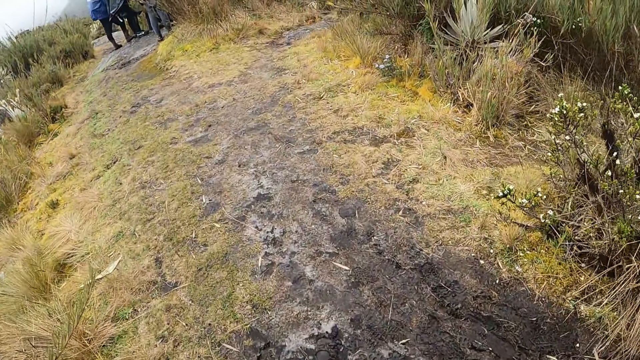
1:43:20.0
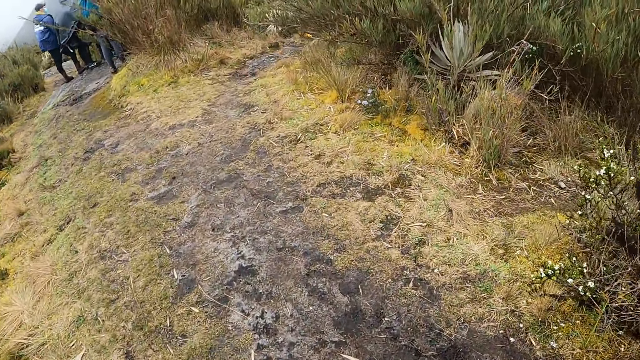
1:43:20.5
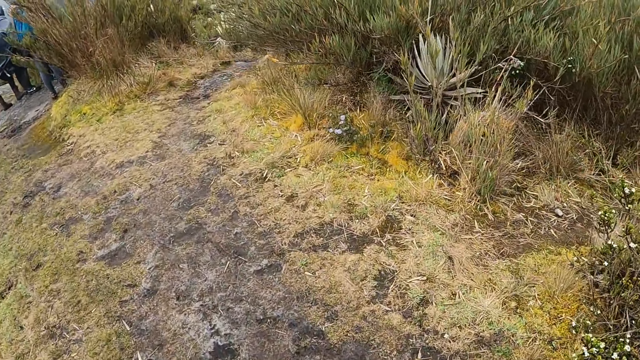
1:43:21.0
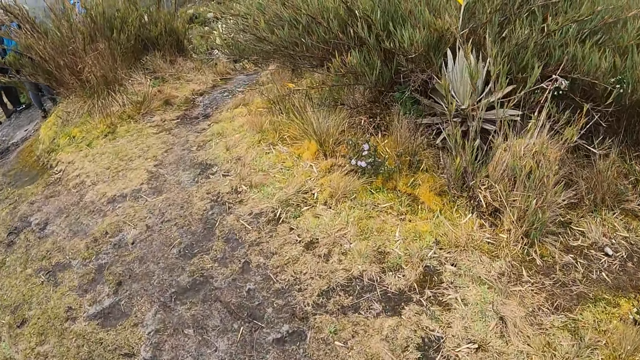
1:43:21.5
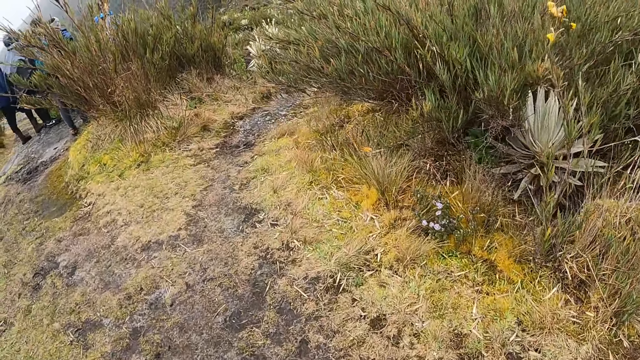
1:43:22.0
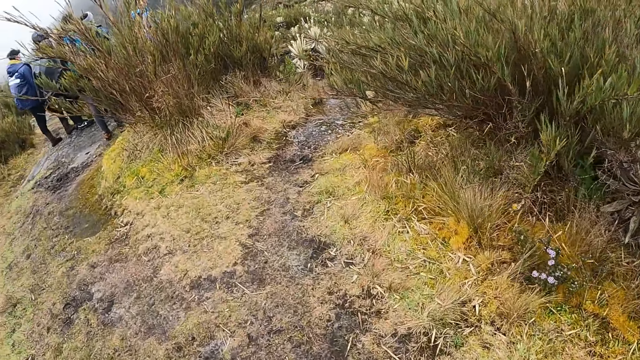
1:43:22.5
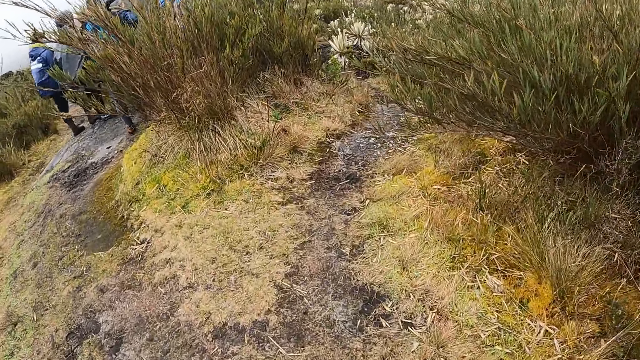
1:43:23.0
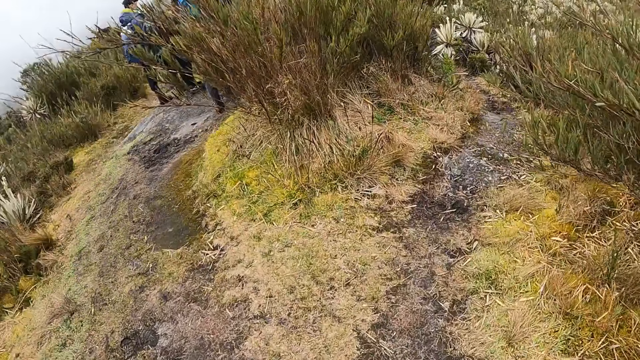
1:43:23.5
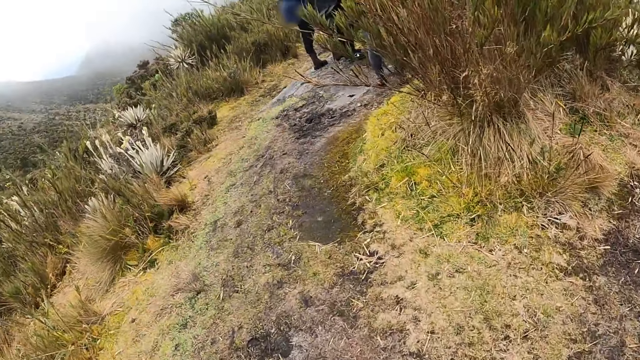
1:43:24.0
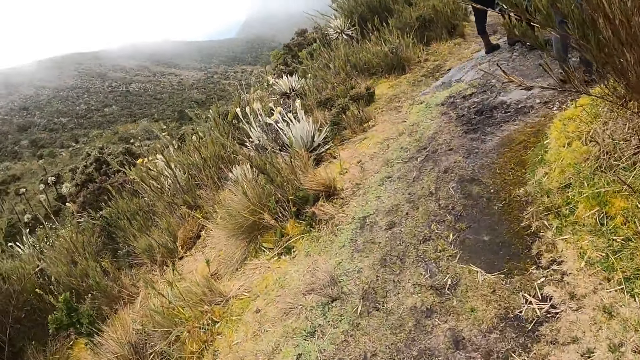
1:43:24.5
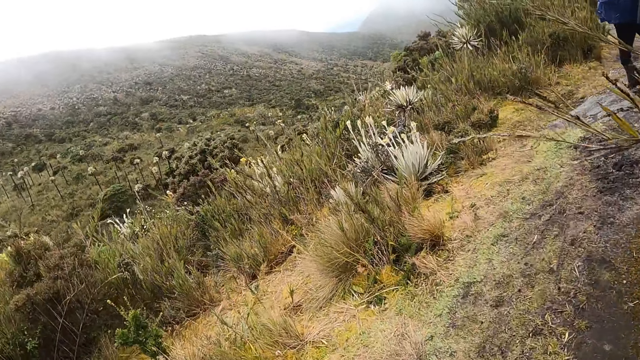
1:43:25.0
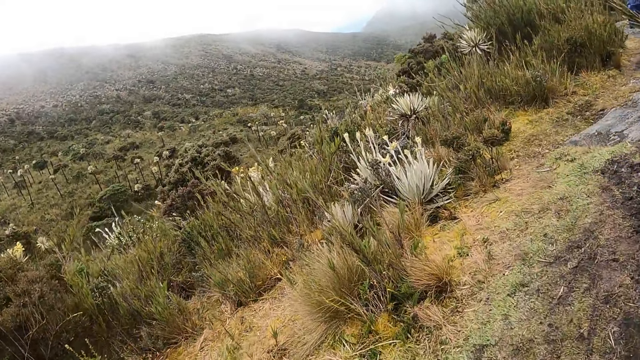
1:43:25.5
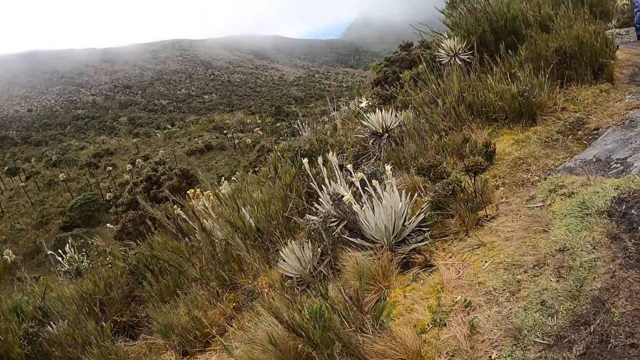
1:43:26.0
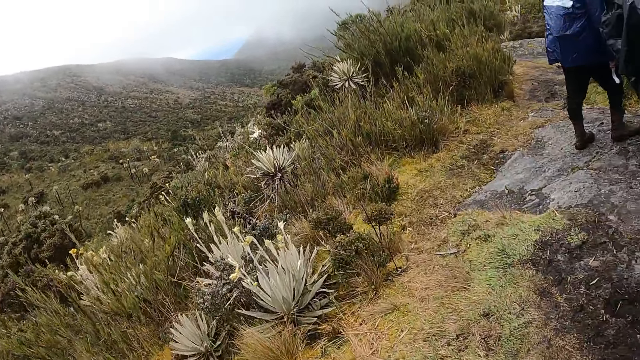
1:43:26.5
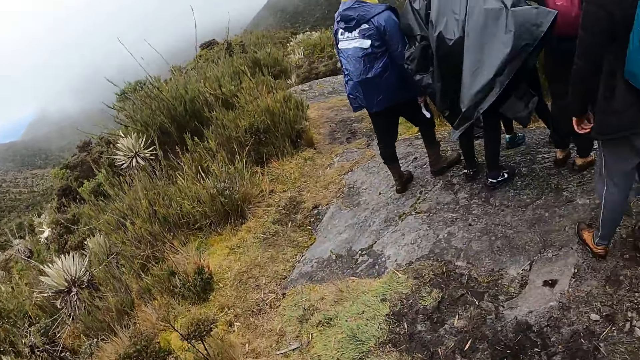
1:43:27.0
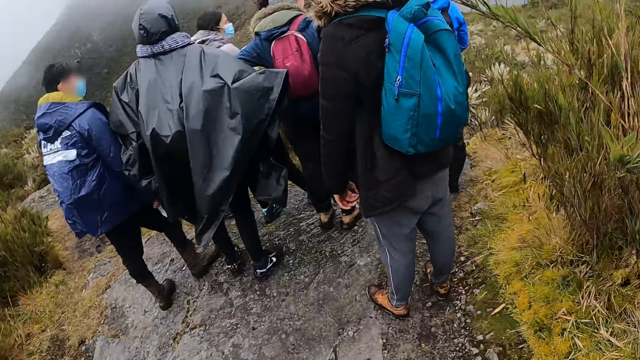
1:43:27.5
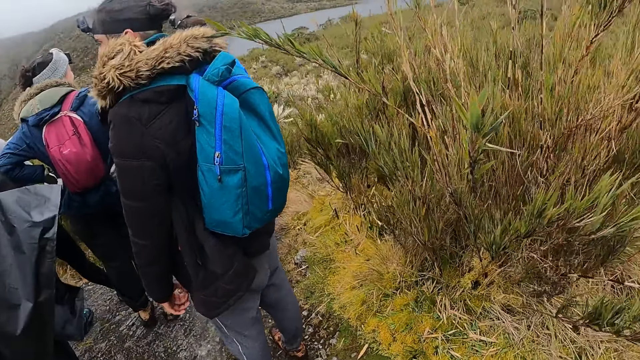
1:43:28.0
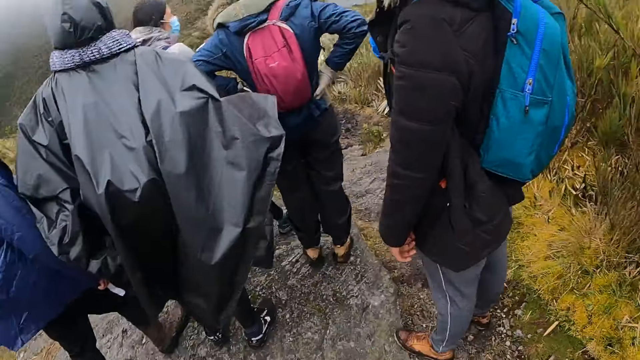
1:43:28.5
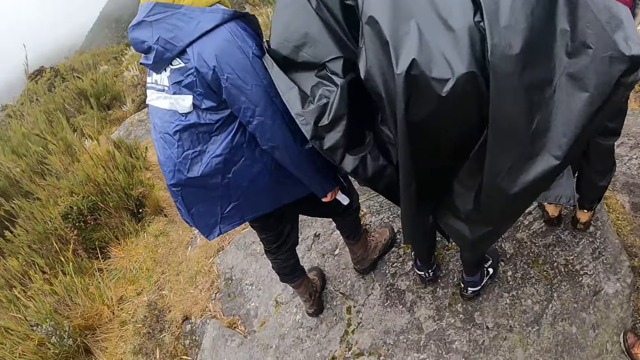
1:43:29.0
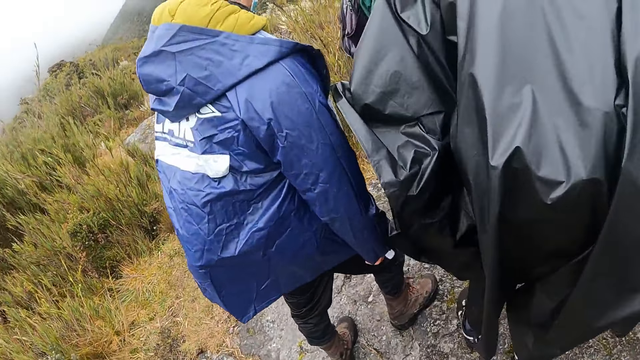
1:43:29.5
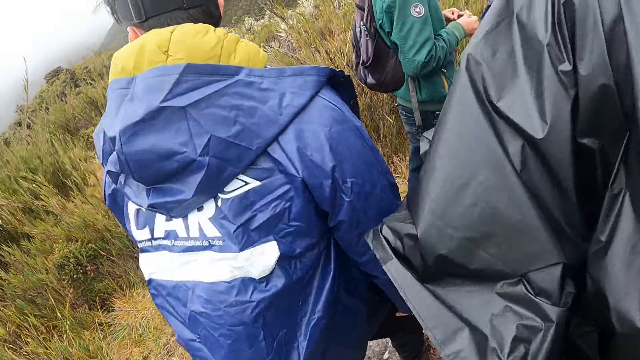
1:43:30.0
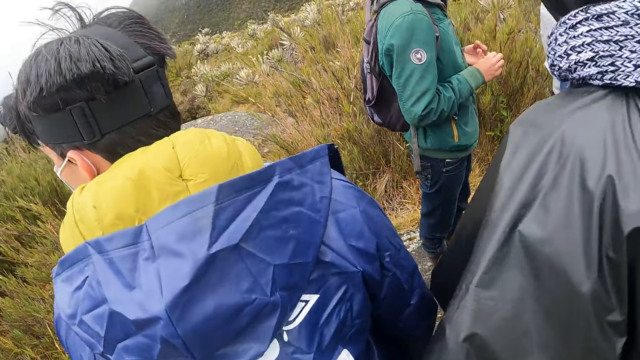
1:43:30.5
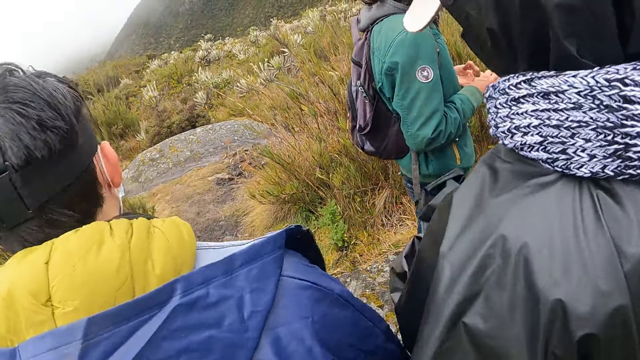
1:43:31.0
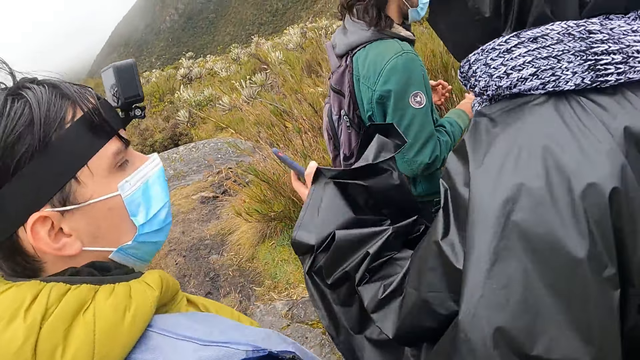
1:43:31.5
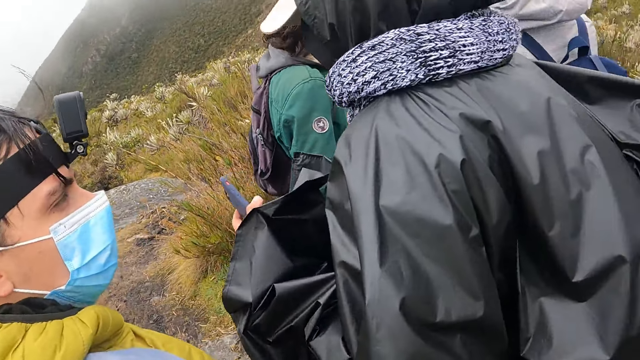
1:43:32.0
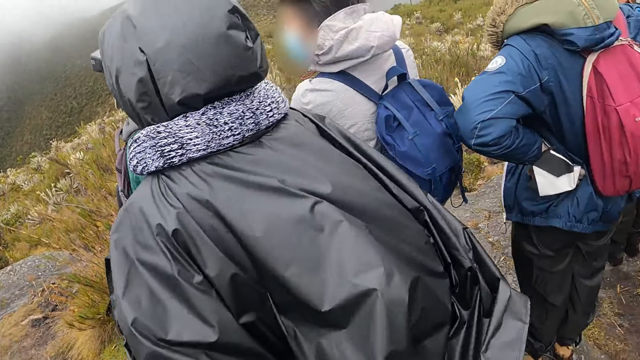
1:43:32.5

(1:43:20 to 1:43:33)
The camera wearer waits with the group of people.

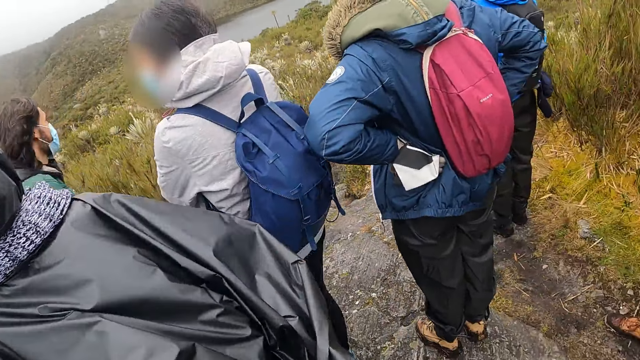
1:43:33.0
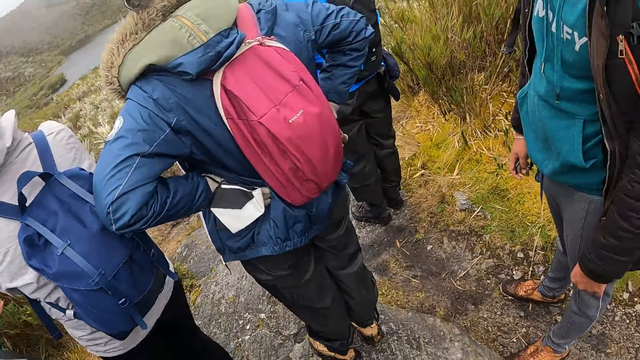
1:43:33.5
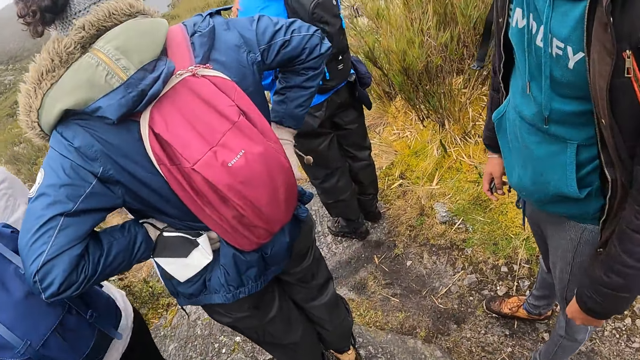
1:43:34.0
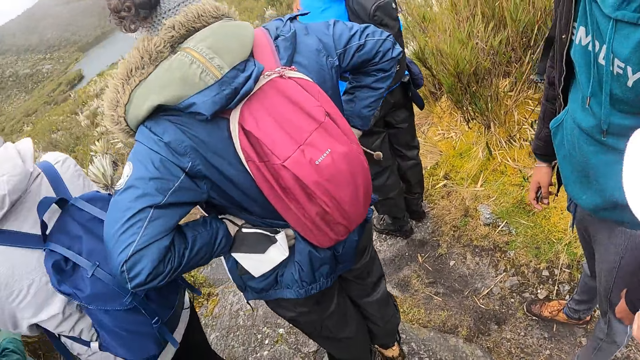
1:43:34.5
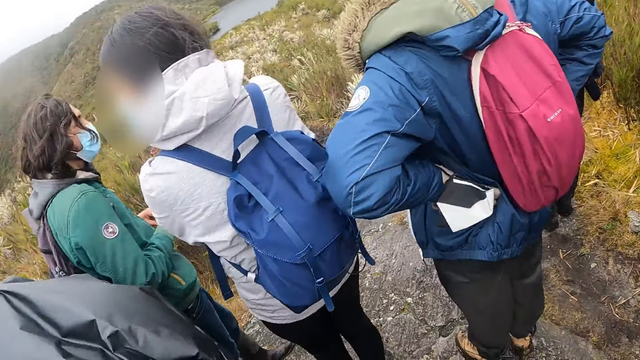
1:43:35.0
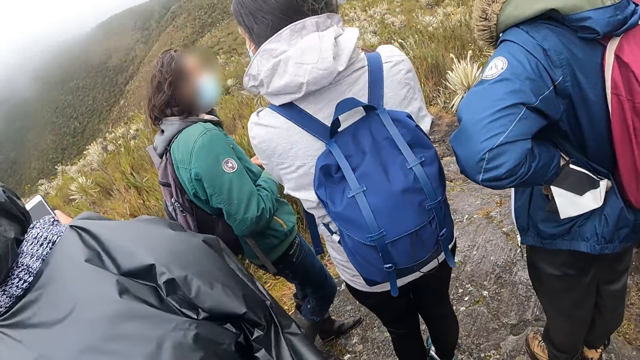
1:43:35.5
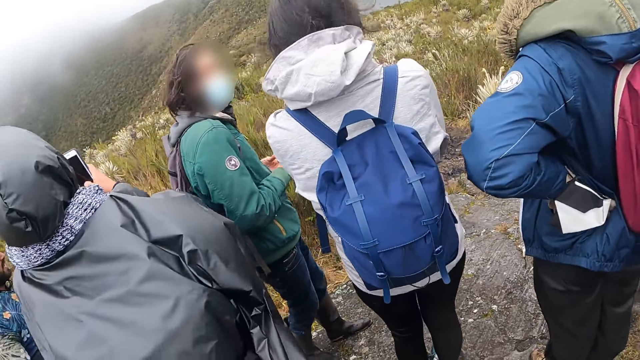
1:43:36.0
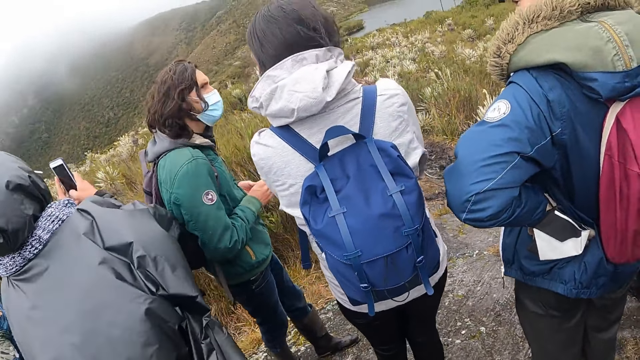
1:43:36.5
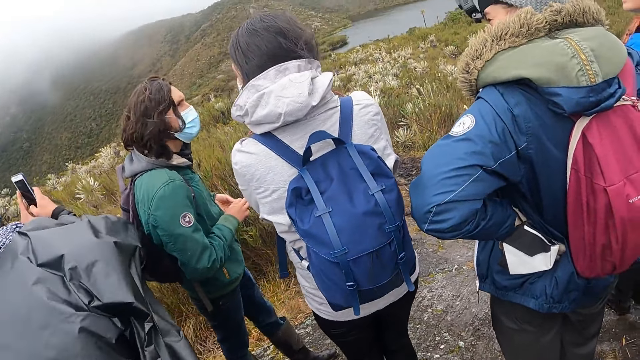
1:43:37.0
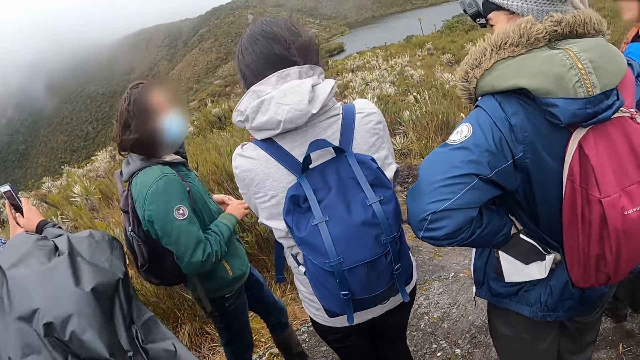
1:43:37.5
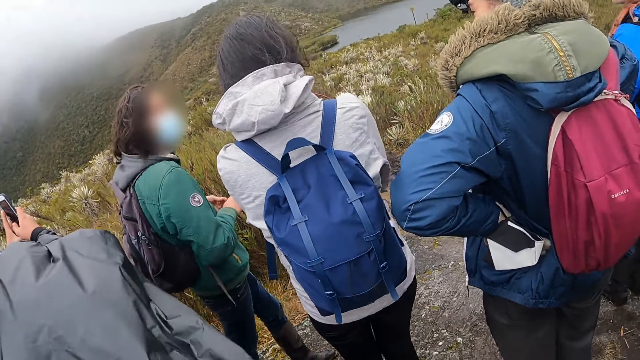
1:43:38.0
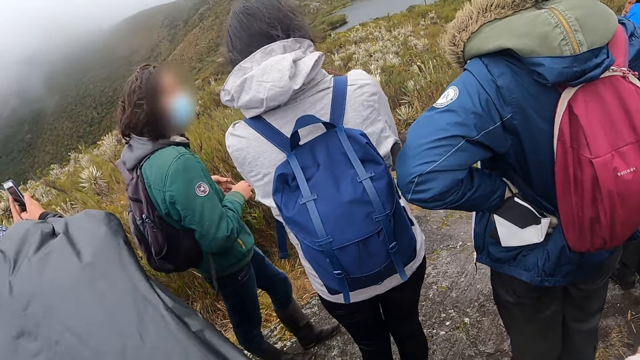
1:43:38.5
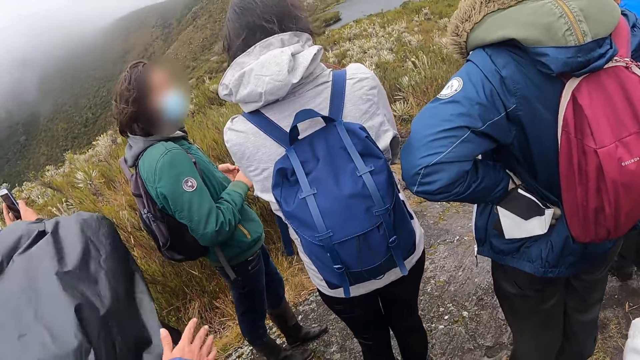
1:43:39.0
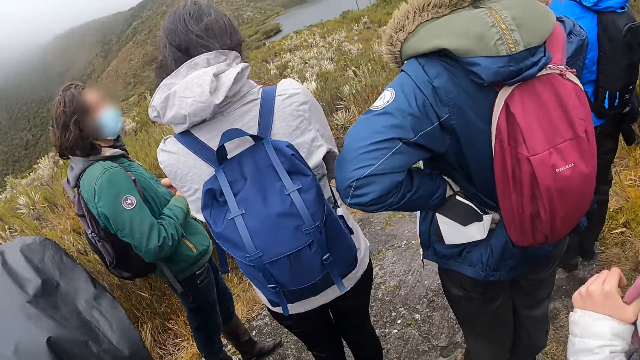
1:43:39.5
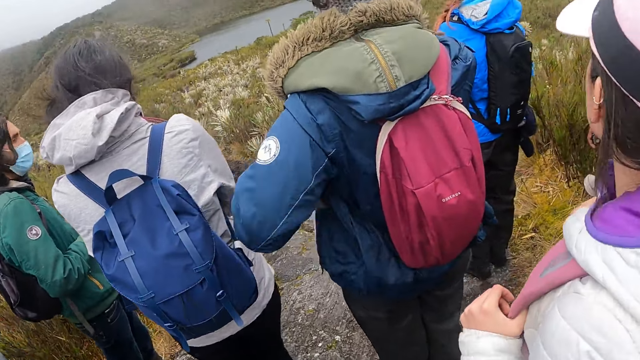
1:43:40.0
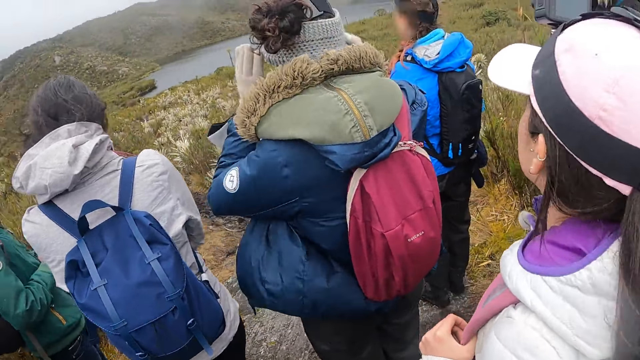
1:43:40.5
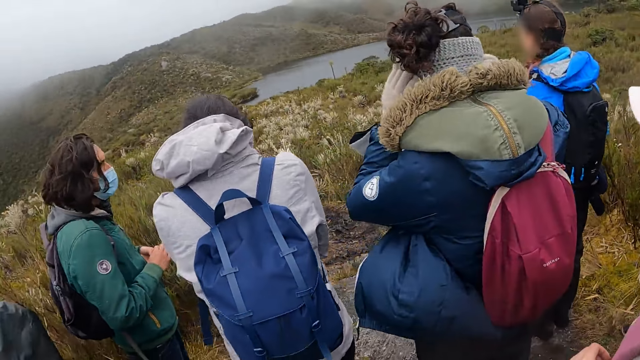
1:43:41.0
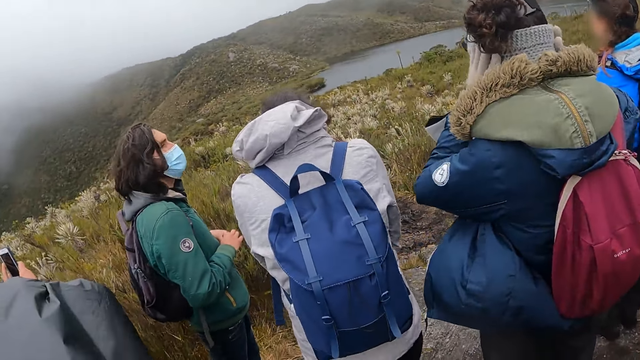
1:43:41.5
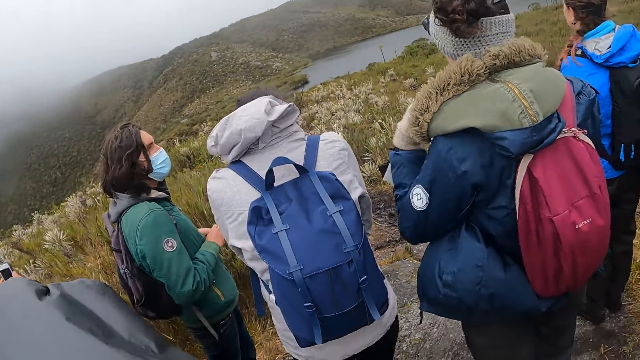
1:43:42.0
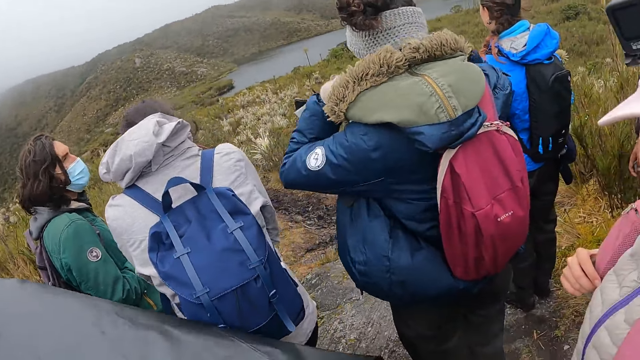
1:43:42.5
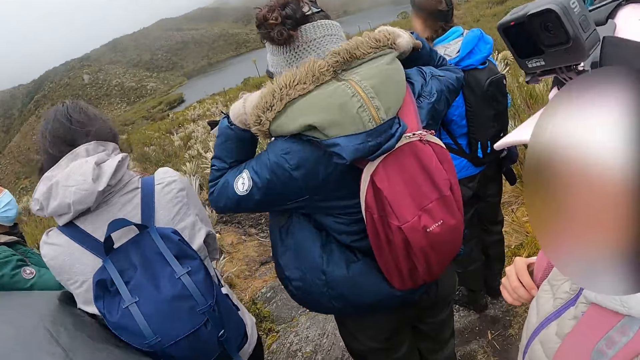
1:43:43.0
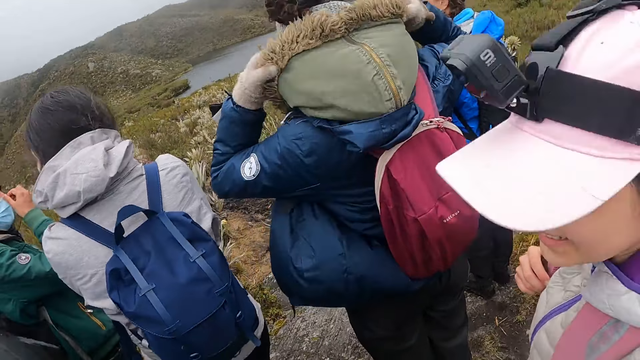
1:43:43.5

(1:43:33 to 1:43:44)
A man interacts with a woman. Another man operates the phone with his right hand. The camera wearer stares at the friends. Another man adjusts a headband on his head with both hands and puts the hood of his jacket on his head with both hands. Another woman interacts with the camera wearer.
